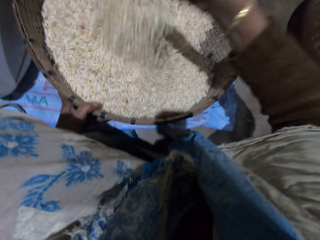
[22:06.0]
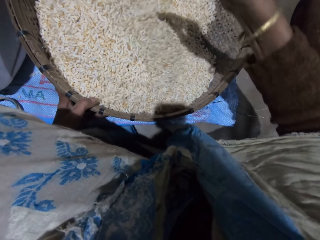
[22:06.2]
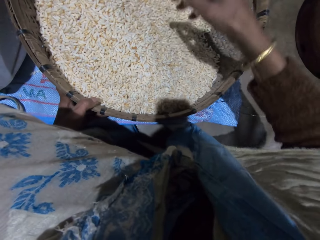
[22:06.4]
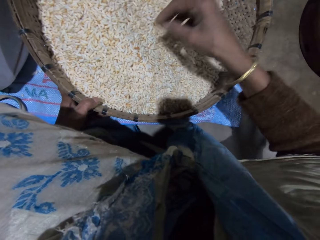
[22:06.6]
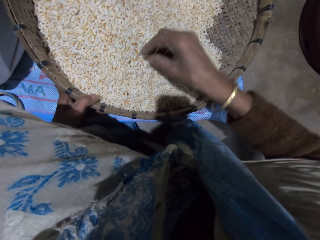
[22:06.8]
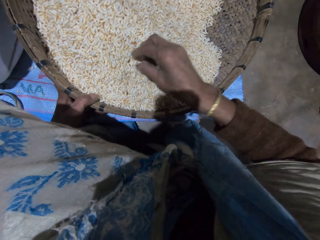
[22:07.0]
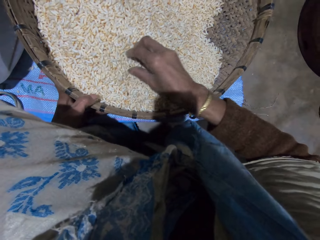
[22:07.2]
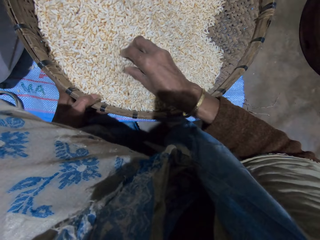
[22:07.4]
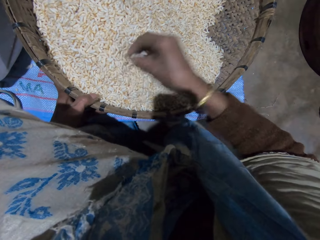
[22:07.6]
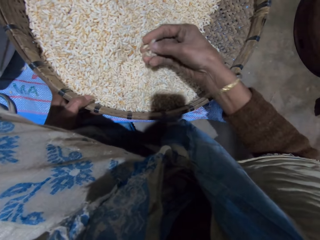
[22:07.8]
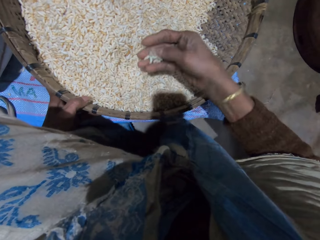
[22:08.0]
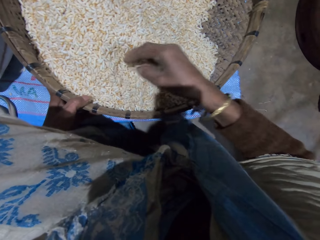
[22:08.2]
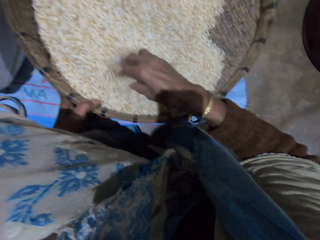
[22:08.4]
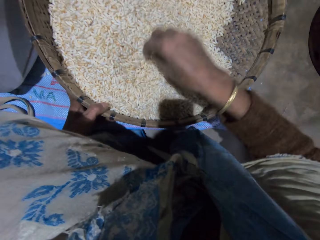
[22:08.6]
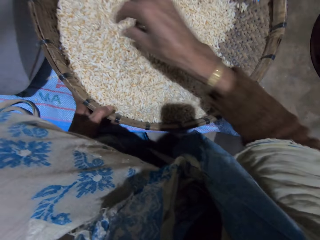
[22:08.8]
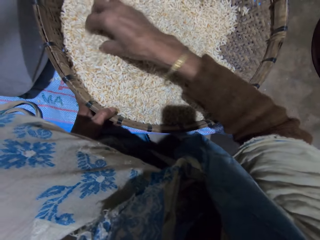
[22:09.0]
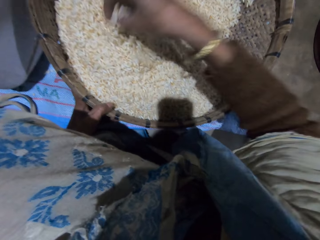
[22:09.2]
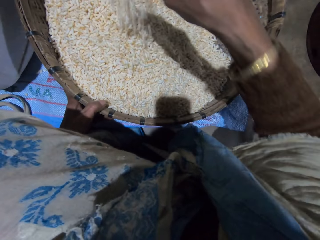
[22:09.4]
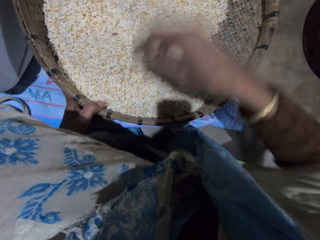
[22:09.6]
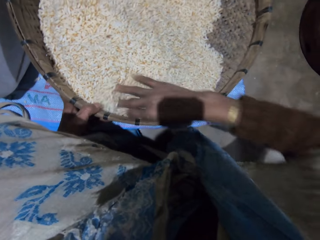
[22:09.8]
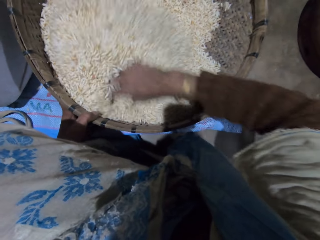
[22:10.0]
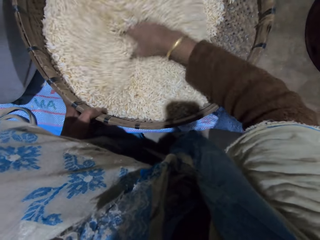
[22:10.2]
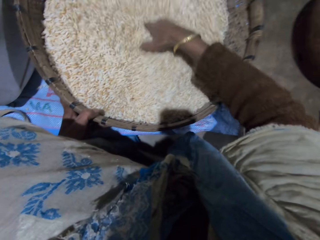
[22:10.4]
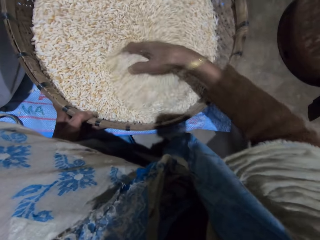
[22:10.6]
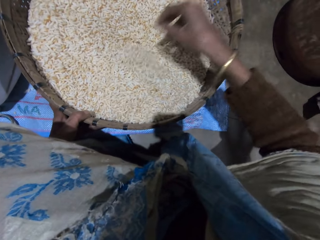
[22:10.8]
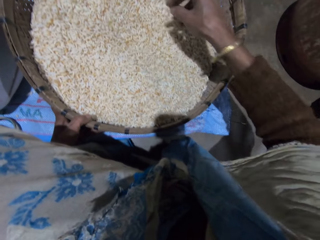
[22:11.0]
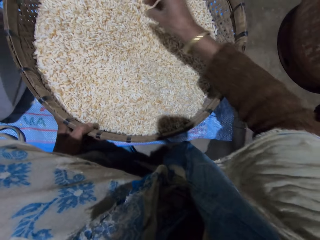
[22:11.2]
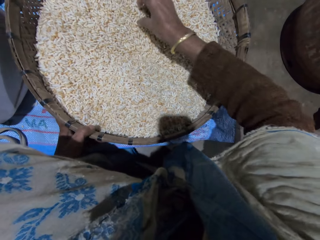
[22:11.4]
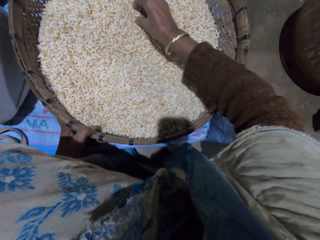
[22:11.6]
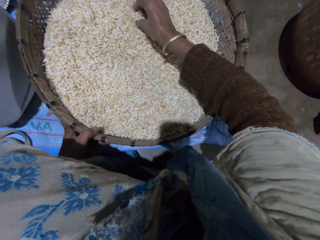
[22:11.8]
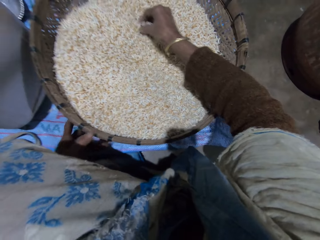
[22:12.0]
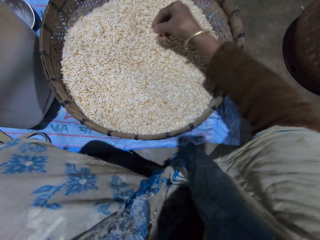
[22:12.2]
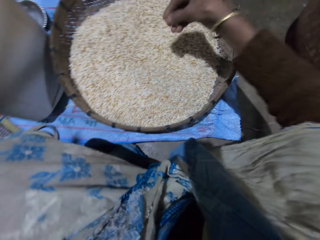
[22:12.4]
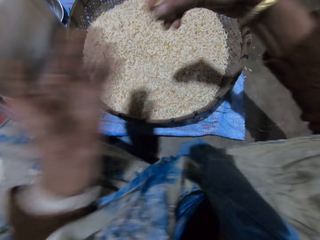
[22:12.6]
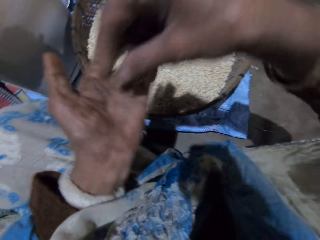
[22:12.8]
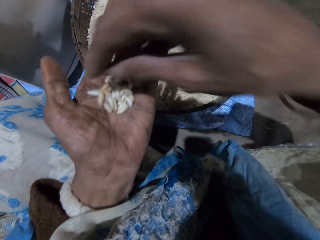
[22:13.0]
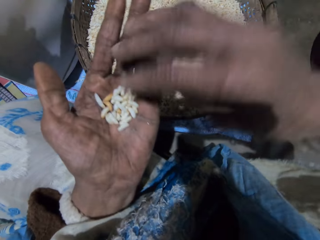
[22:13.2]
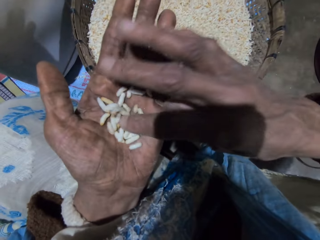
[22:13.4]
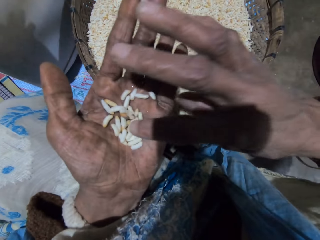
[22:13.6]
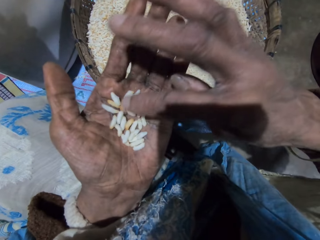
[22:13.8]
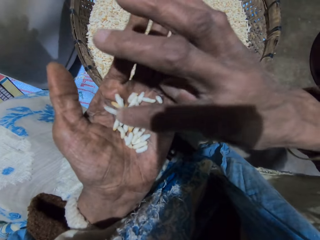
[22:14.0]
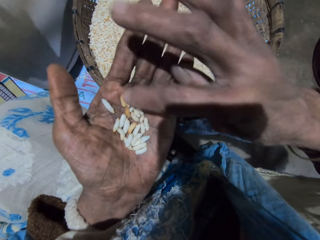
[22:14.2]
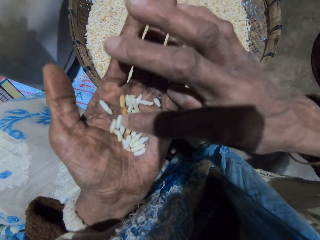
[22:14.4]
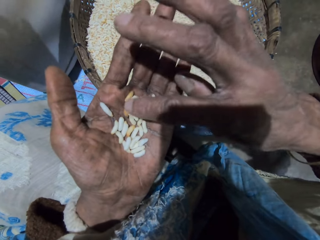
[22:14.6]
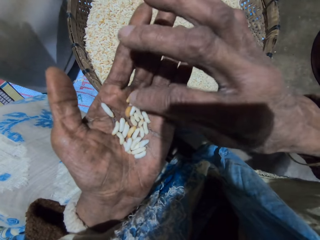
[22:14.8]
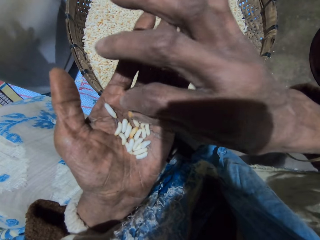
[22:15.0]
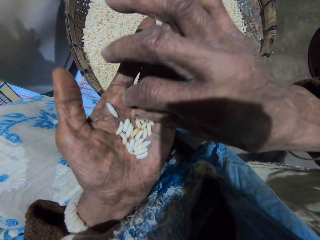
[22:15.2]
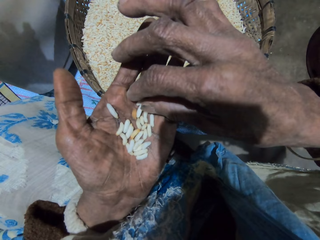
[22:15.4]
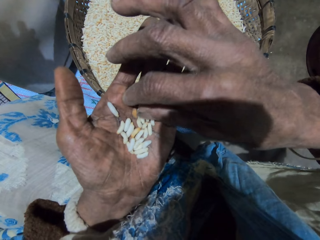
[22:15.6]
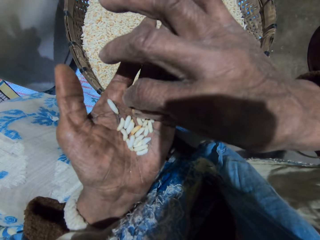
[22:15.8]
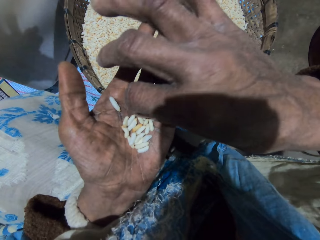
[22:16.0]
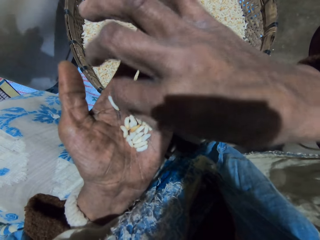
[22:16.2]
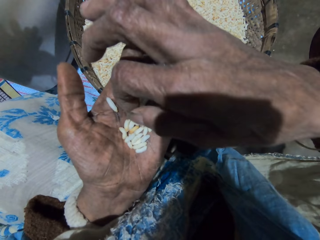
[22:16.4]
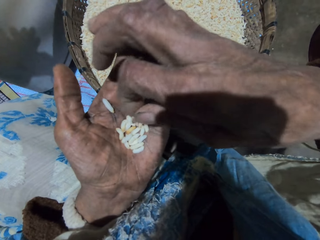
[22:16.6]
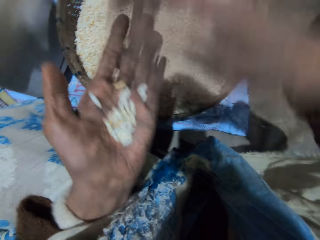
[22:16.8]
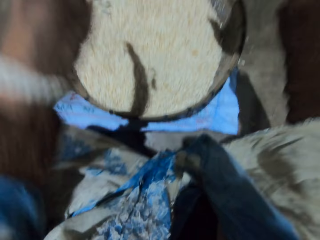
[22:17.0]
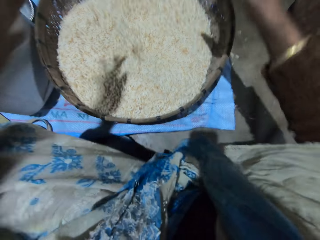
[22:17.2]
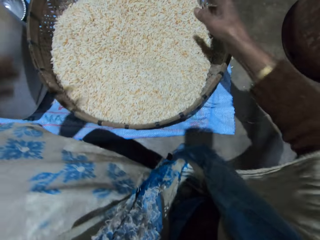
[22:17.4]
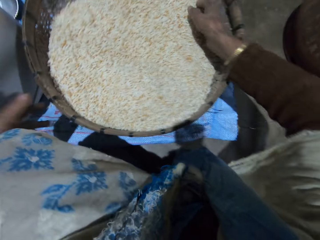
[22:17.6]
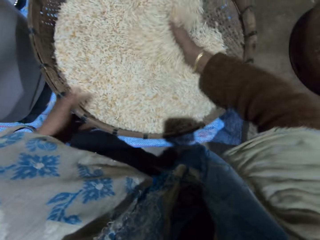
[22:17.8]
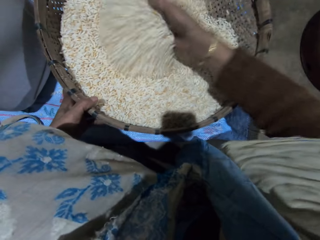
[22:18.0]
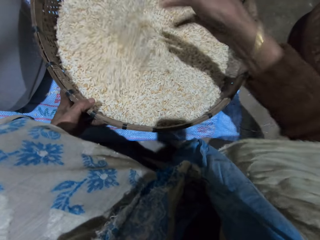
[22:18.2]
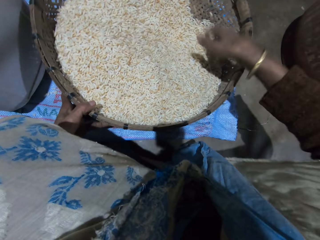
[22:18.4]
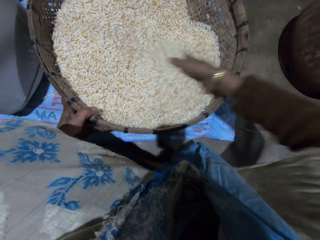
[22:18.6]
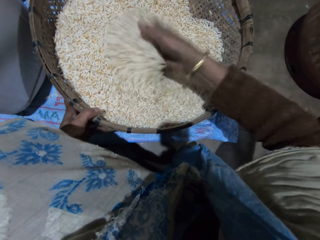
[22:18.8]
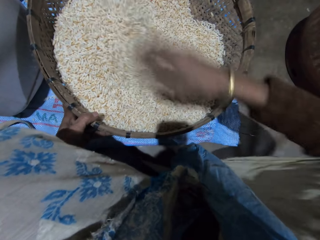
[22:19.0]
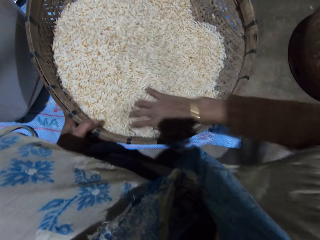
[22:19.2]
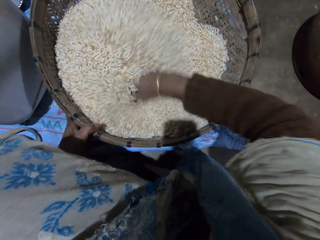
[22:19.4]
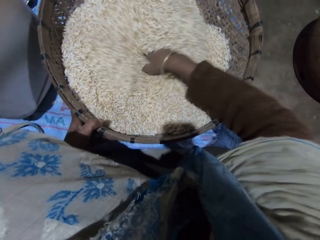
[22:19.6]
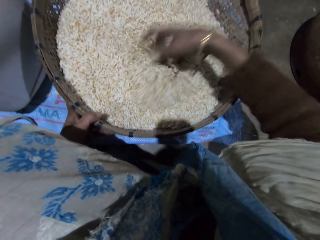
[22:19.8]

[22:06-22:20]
The camera wearer picks grains from the basket with her right hand. She pours the grains on her left palm. She checks the grains. She throws the grain or chaff on the floor. She pours the grains in the basket. She mixes the grains in the basket with her right hand.

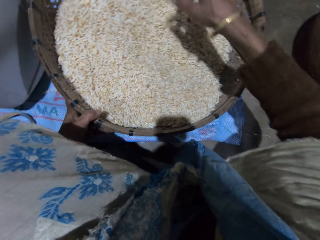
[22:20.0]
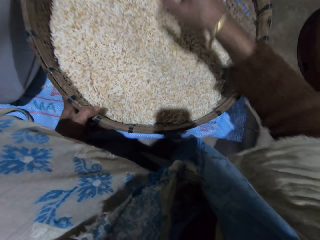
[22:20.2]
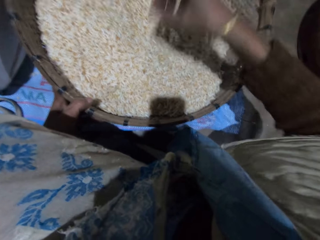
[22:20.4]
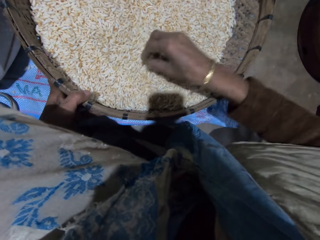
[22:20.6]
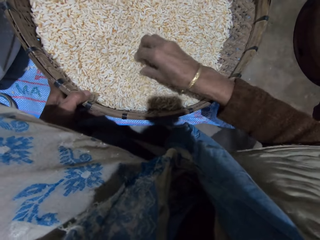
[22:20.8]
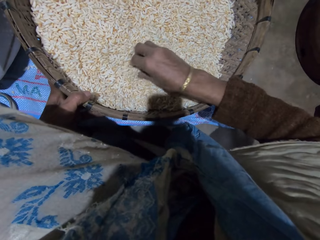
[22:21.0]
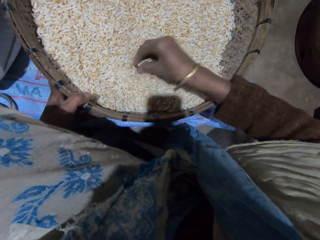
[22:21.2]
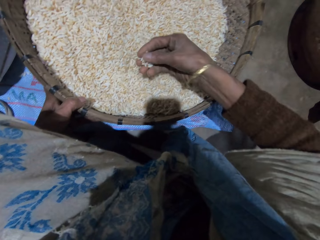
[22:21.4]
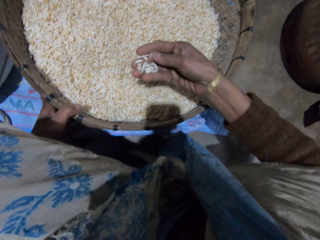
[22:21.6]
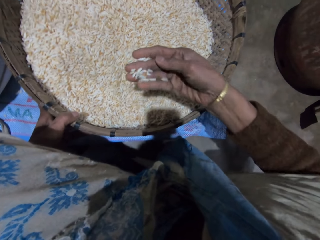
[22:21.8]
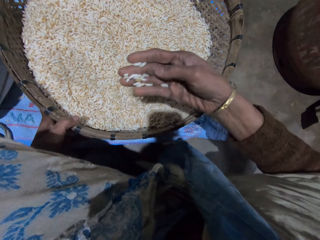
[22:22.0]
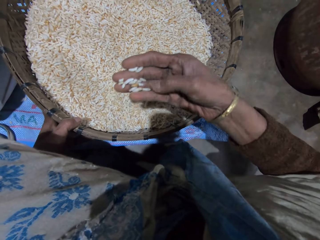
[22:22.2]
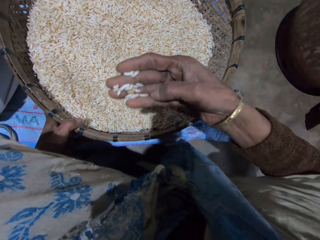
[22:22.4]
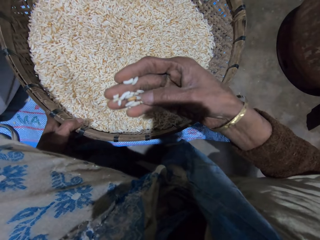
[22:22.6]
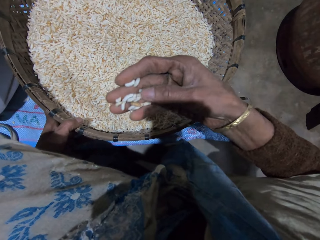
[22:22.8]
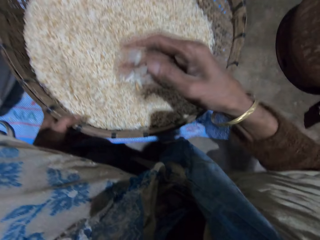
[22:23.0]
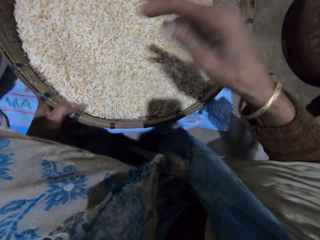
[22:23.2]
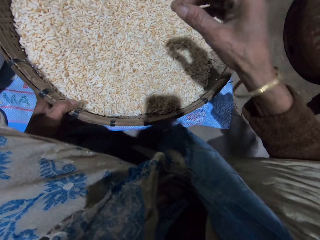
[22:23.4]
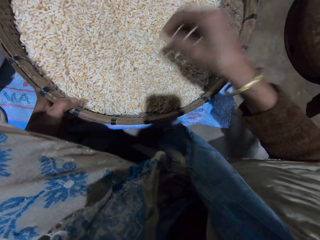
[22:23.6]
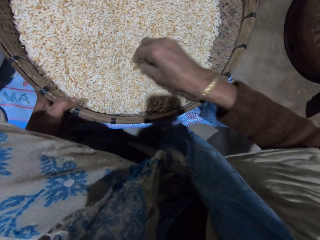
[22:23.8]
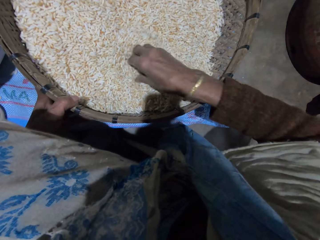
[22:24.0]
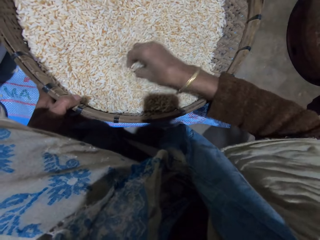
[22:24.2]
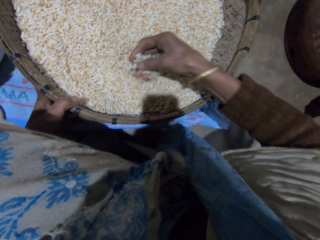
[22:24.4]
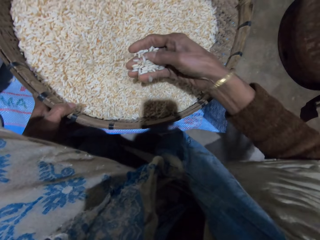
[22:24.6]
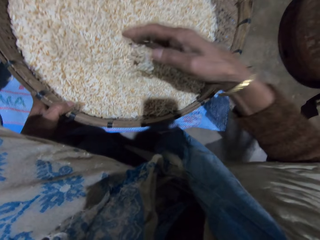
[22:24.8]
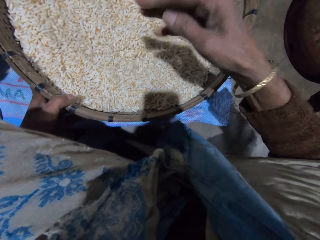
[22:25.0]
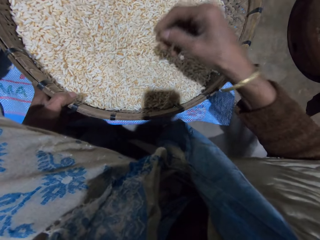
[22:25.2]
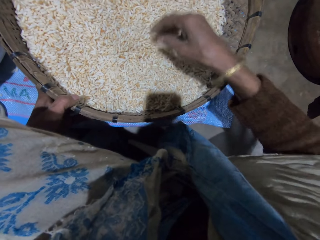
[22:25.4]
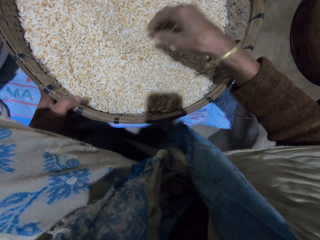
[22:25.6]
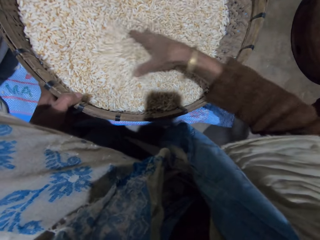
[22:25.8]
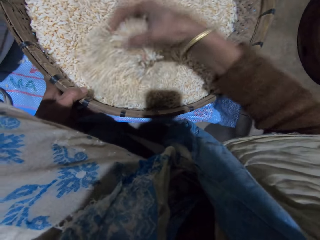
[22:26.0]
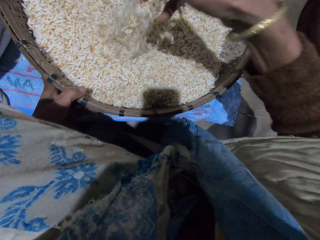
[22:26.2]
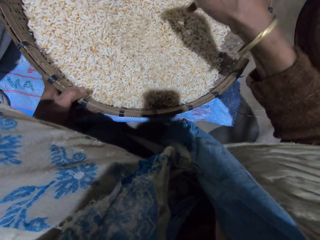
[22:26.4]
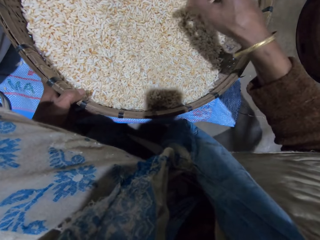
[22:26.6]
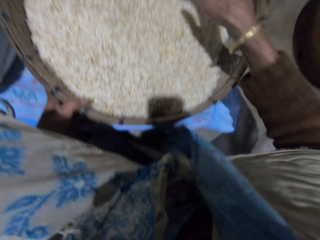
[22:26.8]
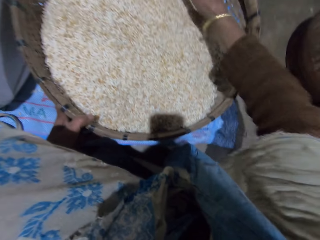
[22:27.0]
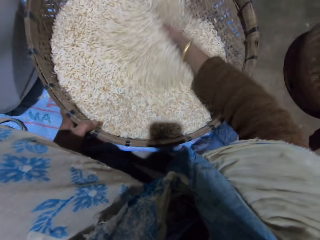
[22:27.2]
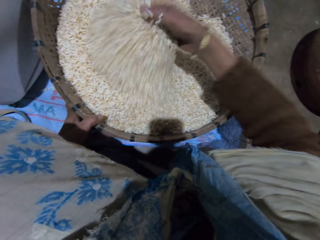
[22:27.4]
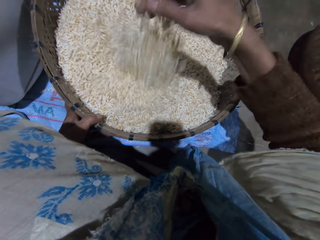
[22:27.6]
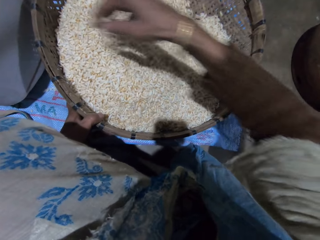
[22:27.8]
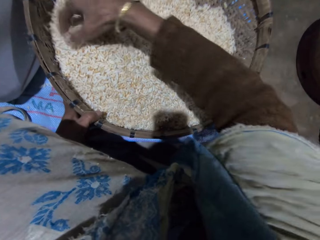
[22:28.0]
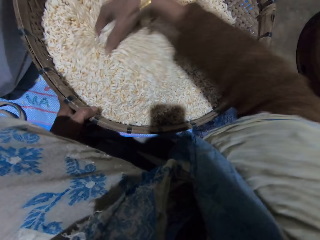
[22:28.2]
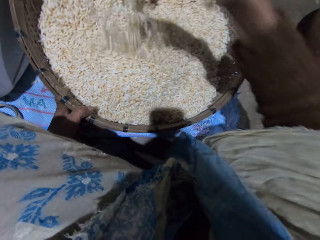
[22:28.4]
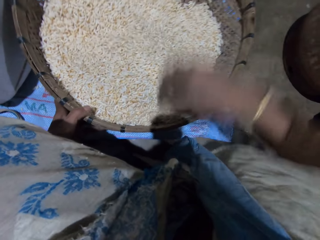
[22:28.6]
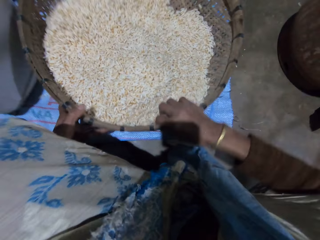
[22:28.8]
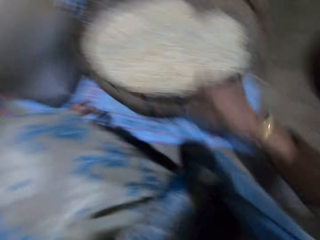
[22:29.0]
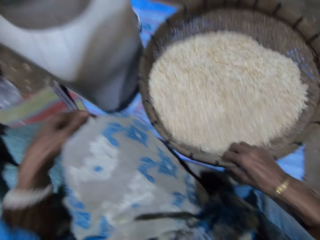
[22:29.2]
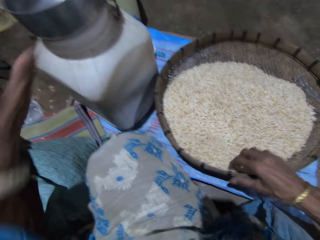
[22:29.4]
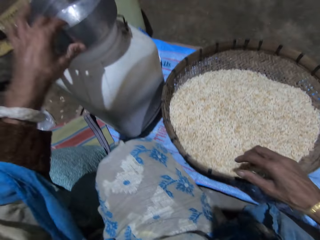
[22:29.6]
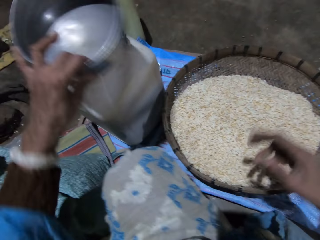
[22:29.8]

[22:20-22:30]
The camera wearer picks grains from the basket with her right hand. She checks the grains. She pours the grains in the basket. She picks the grains from the basket with her right hand. She pours the grains in the basket. She mixes the grains in the basket with her right hand. She adjusts the winnowing basket. She shakes the basket with her right hand.
